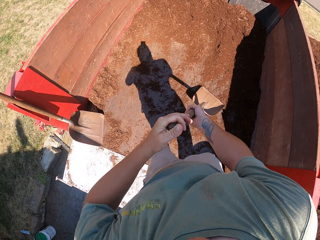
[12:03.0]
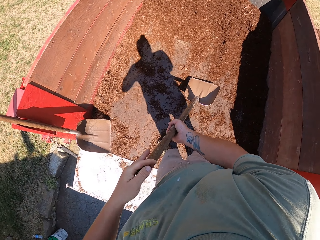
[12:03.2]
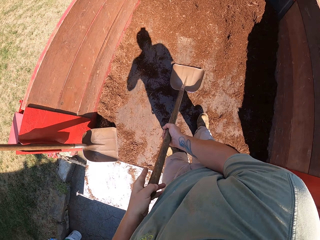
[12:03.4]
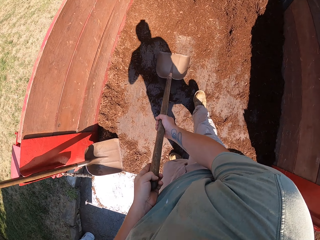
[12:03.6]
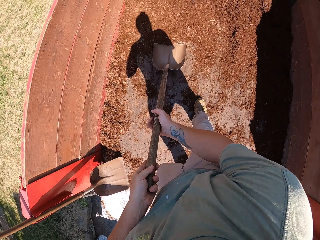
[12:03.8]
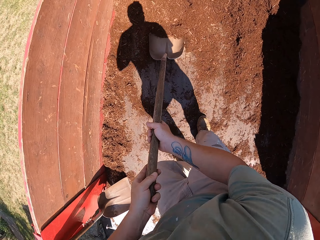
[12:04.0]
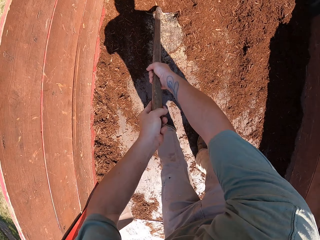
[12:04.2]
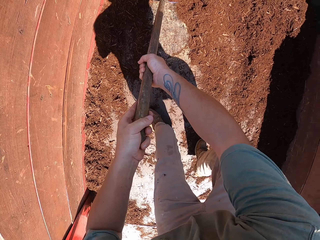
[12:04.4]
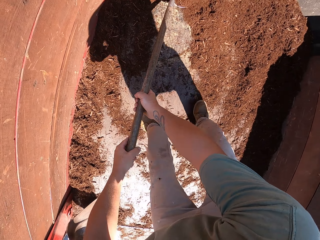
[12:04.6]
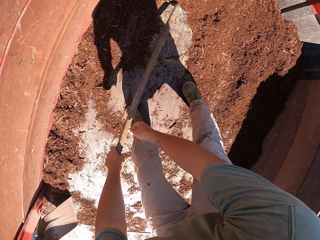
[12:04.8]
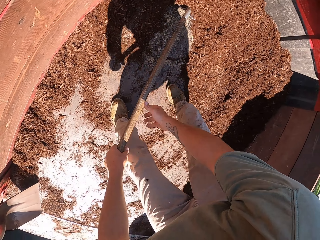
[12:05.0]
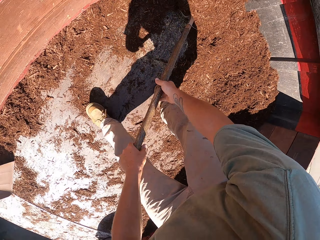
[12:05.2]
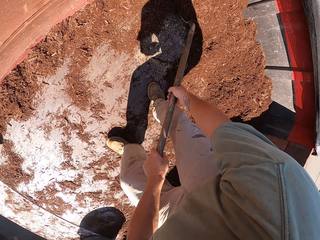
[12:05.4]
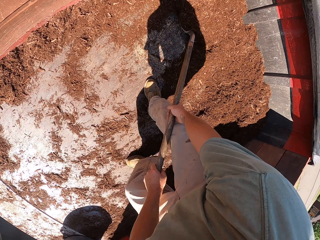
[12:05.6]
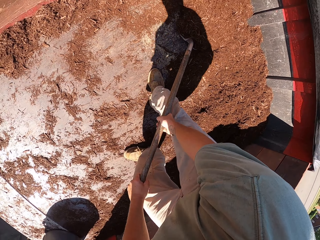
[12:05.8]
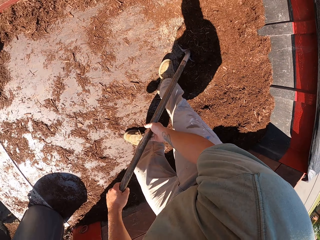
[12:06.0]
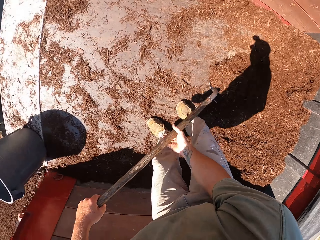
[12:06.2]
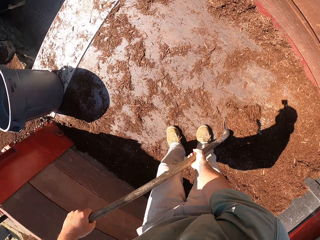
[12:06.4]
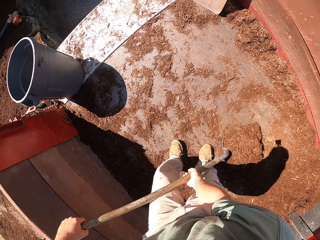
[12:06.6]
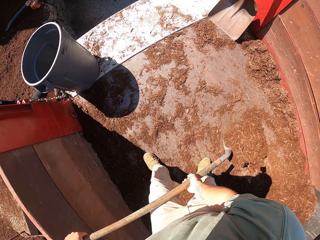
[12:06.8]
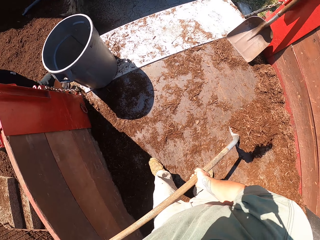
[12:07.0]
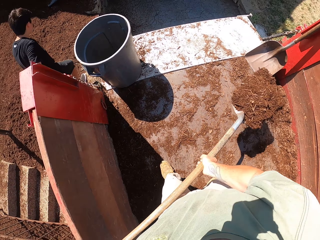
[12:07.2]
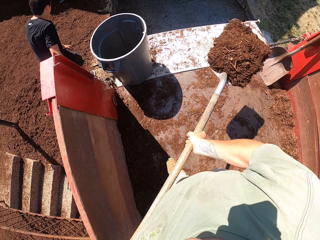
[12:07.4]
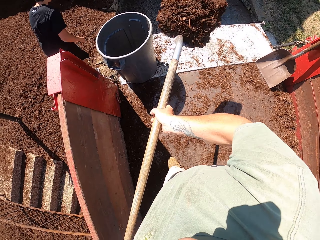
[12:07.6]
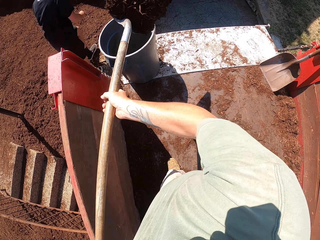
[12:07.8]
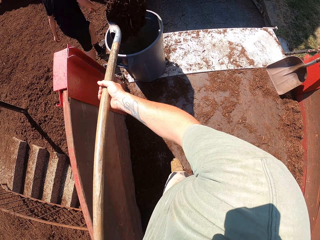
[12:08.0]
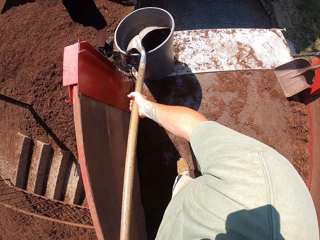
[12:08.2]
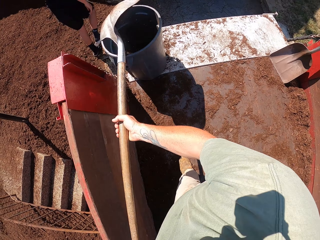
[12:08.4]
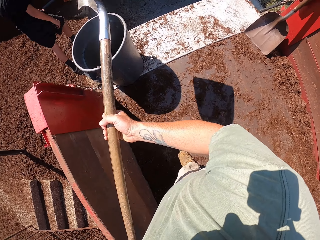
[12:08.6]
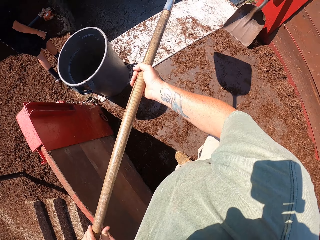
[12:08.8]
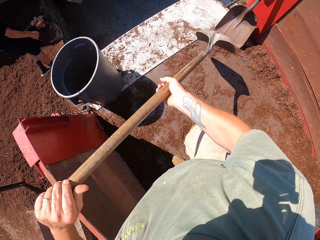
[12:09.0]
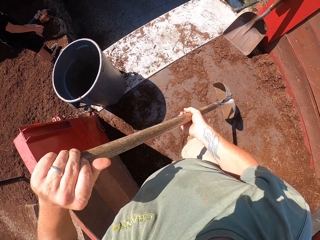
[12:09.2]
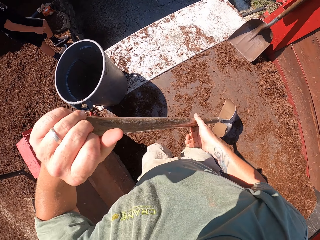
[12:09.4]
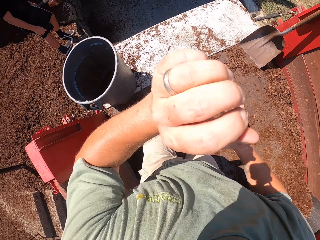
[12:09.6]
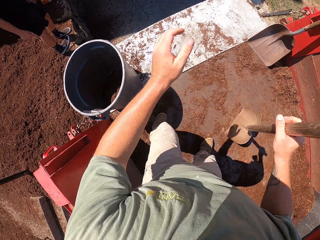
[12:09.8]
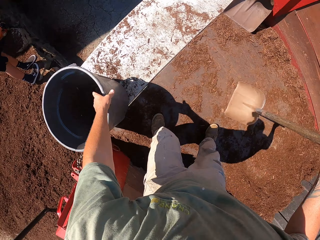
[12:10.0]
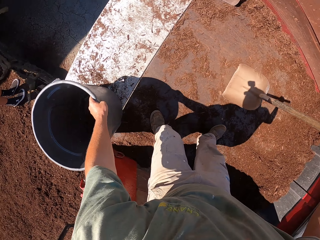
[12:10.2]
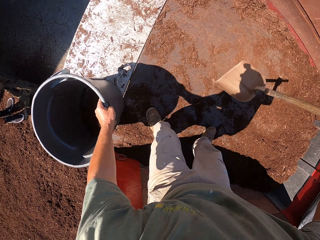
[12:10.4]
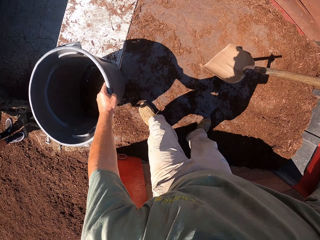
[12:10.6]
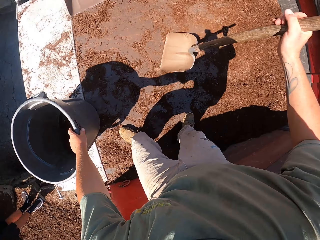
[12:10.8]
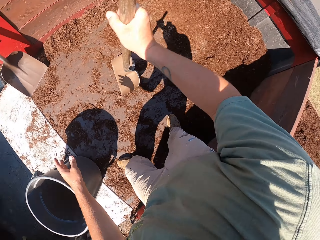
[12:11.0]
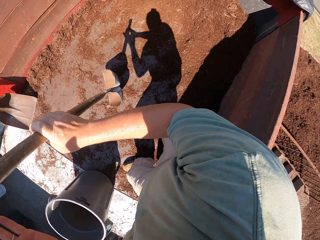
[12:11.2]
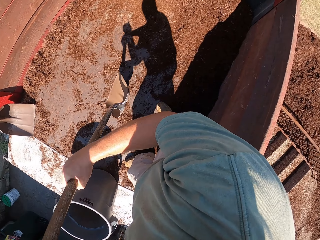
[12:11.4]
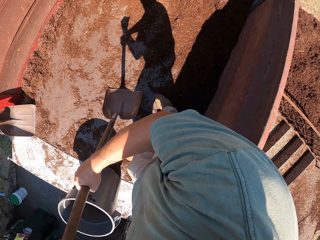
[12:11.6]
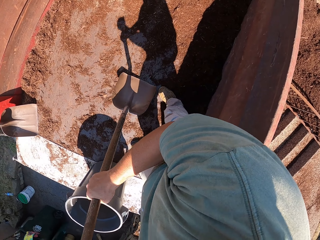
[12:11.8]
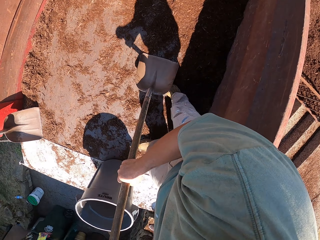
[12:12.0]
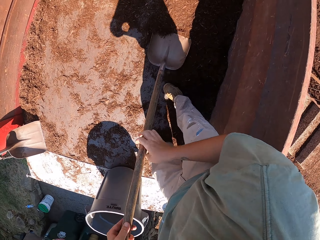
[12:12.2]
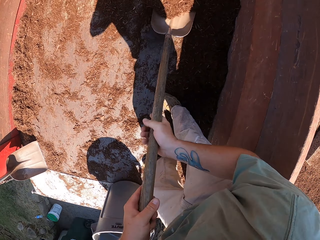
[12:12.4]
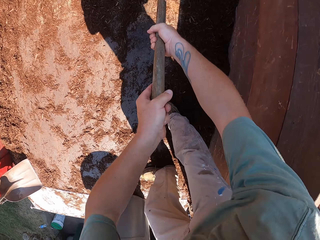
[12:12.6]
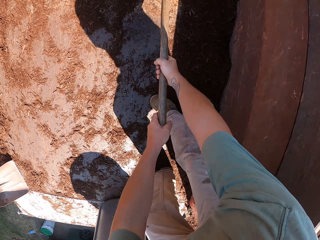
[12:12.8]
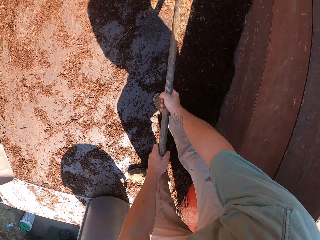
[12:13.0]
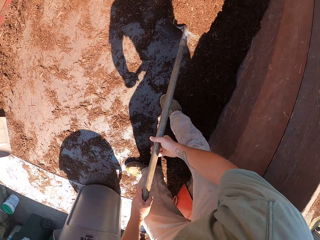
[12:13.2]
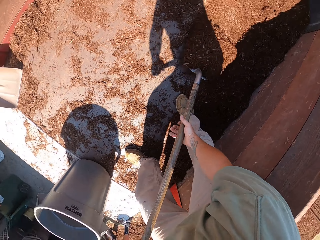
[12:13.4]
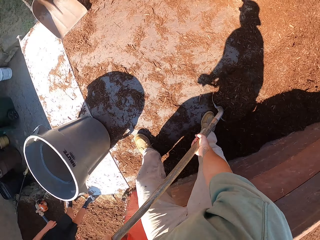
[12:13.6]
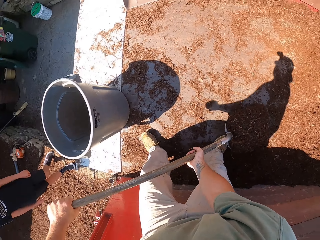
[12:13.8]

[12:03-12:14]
The camera wearer scoops sand with a spade to a tin. They pour out the soil in a bin with a shovel. They move the bin.

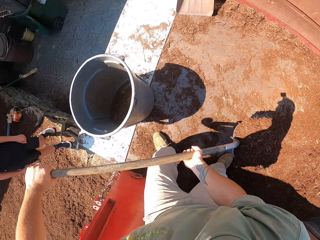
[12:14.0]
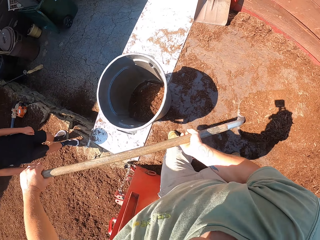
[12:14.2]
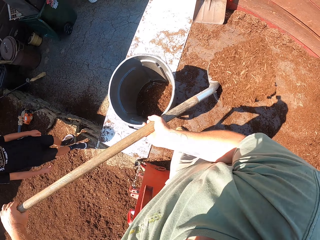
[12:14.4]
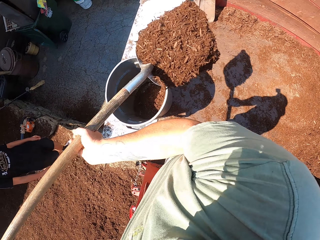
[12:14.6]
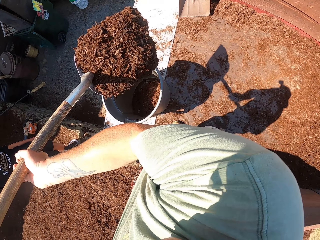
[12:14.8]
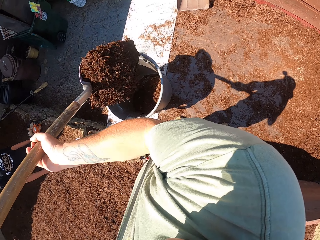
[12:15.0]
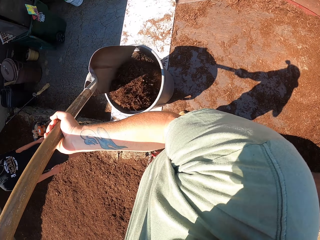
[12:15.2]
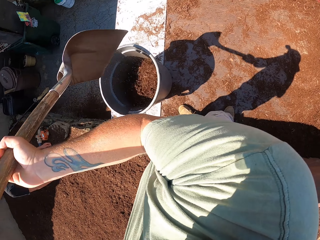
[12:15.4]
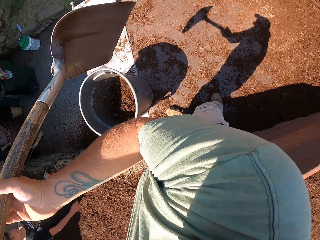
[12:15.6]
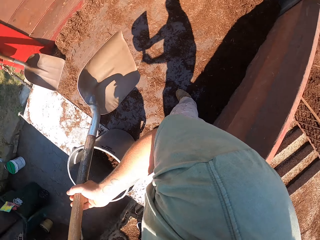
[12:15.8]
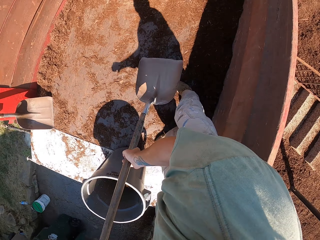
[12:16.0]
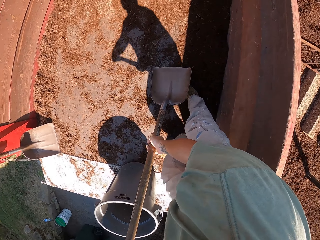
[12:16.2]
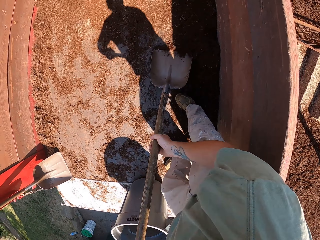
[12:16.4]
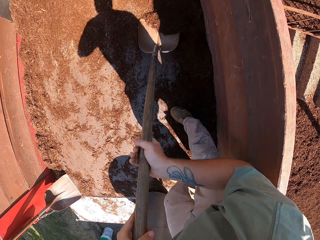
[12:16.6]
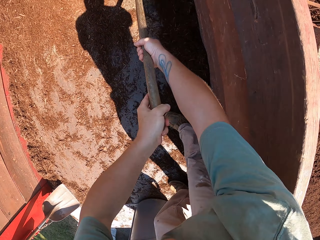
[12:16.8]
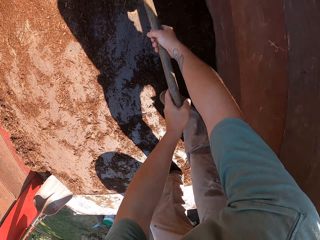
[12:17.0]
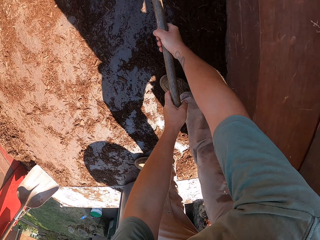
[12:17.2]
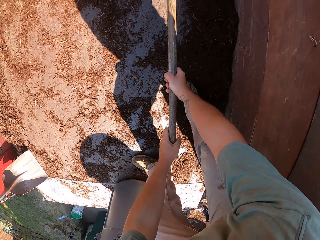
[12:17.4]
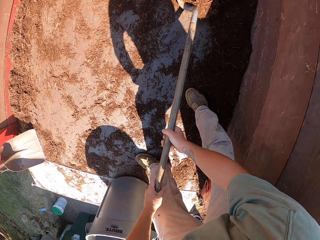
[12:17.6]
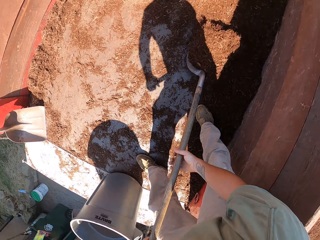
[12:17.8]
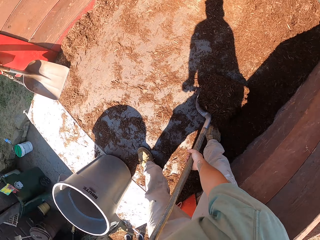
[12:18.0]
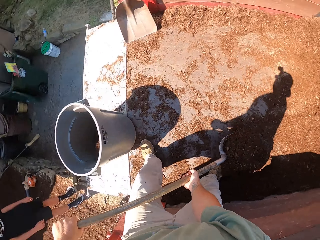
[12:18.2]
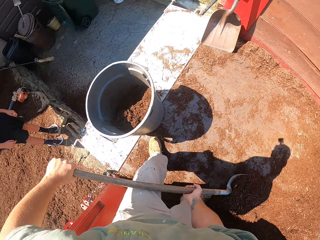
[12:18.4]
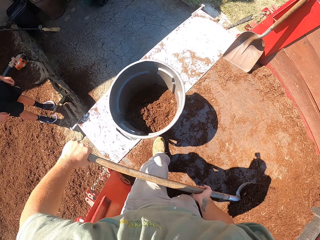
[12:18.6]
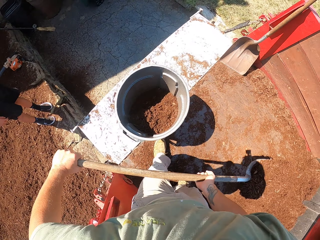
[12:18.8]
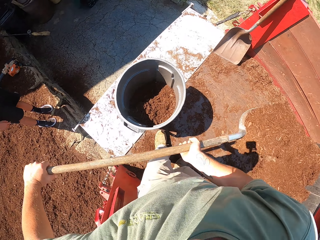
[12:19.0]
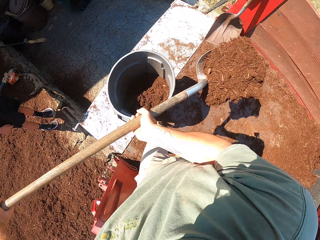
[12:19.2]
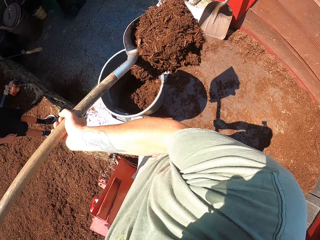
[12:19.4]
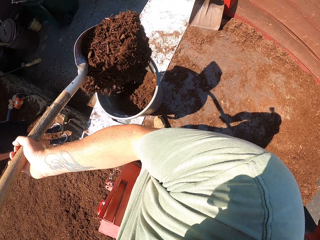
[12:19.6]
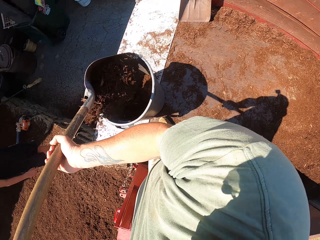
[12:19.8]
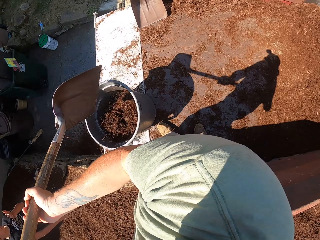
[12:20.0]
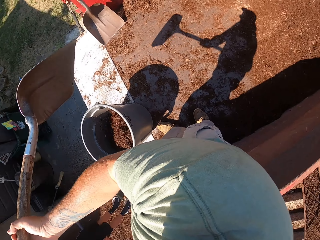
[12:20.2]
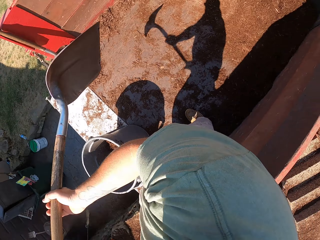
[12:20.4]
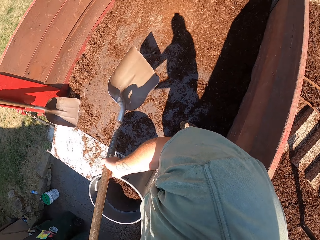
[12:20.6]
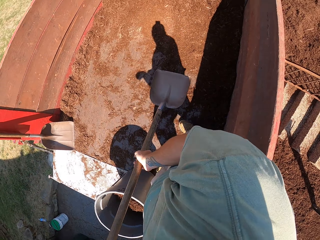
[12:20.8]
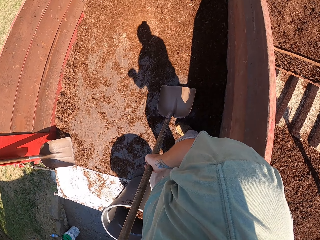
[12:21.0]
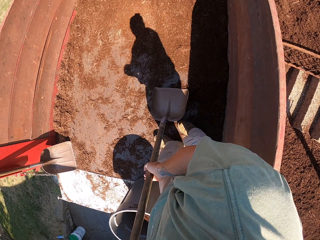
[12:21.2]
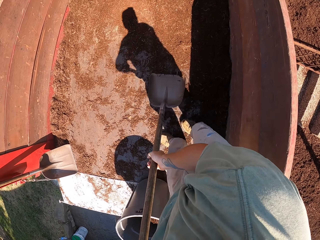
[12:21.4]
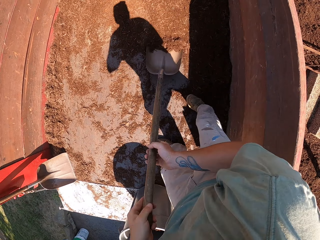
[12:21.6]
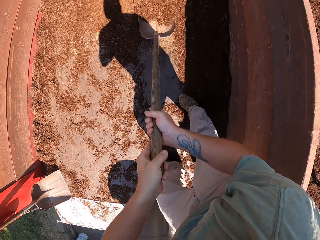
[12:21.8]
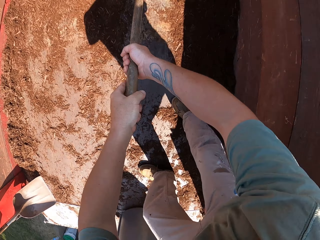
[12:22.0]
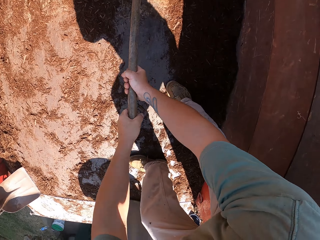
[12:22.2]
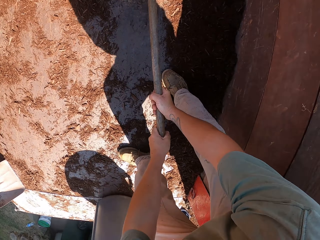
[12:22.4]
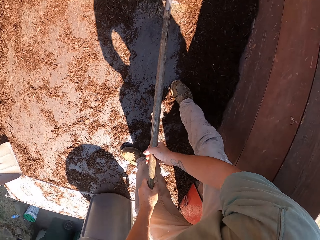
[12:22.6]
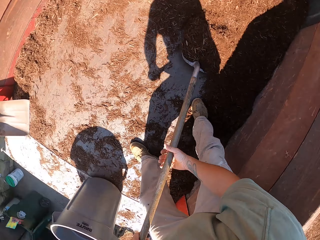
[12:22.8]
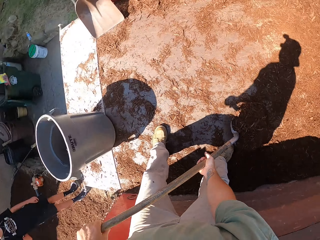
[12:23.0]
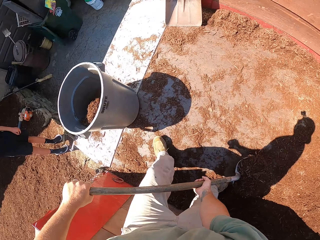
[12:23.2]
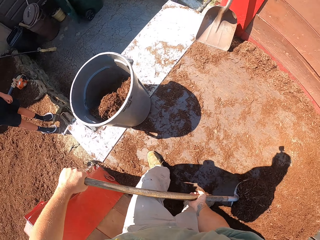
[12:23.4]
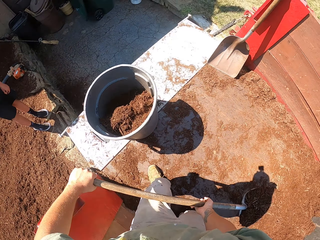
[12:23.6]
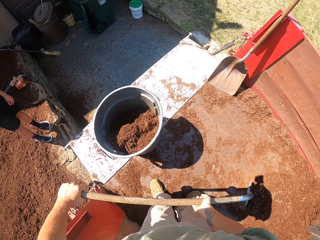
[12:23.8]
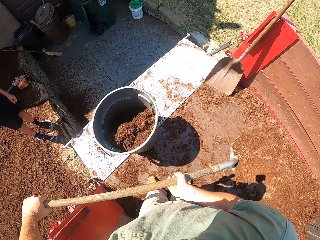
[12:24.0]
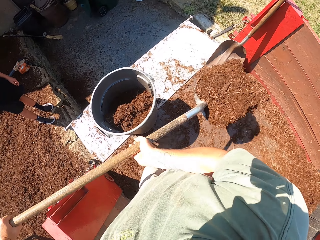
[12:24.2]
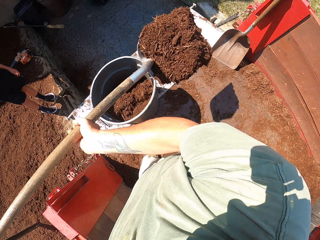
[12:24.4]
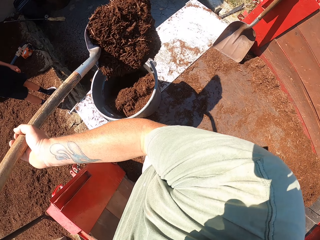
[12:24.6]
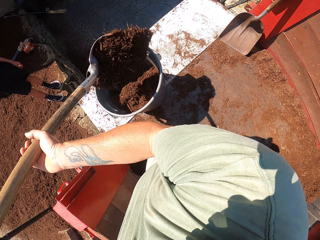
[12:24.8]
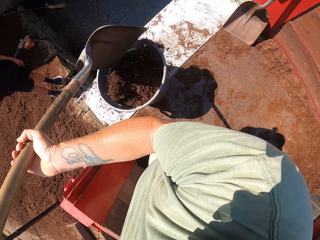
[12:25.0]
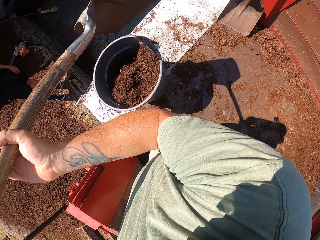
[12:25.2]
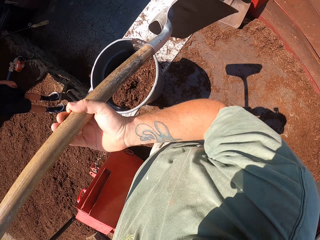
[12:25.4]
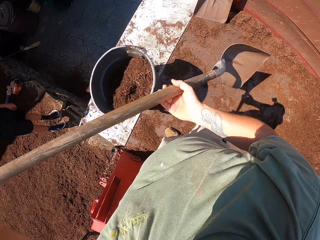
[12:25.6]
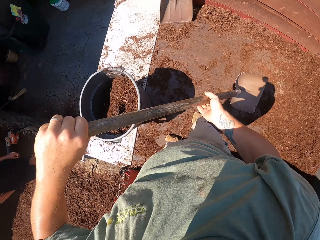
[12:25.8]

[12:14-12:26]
The camera wearer pours out the soil in the bin with the shovel.
